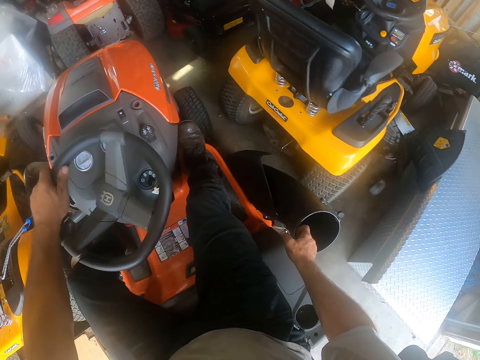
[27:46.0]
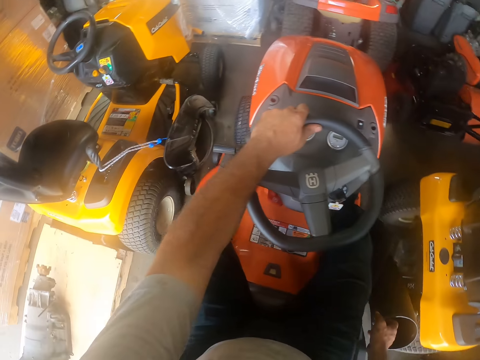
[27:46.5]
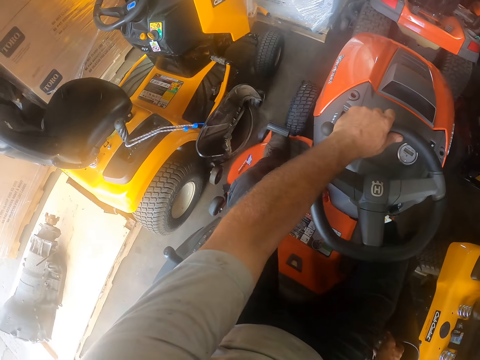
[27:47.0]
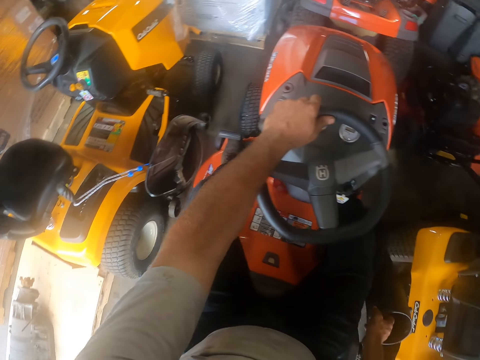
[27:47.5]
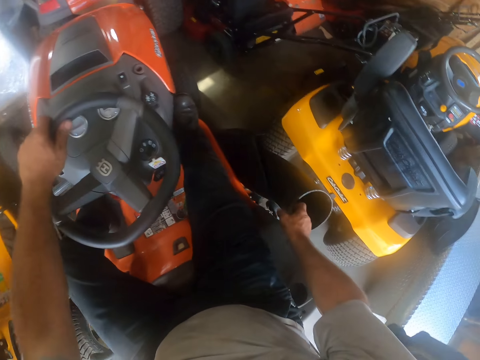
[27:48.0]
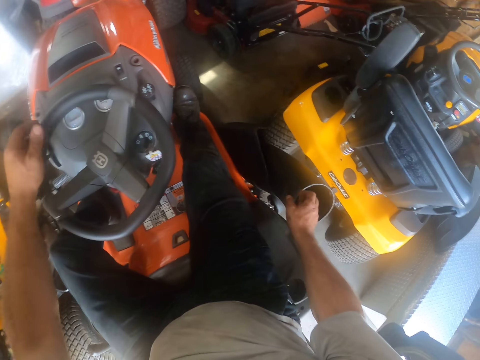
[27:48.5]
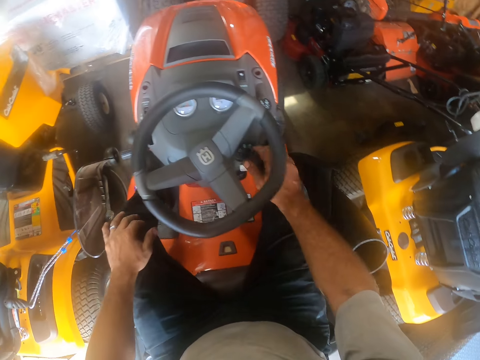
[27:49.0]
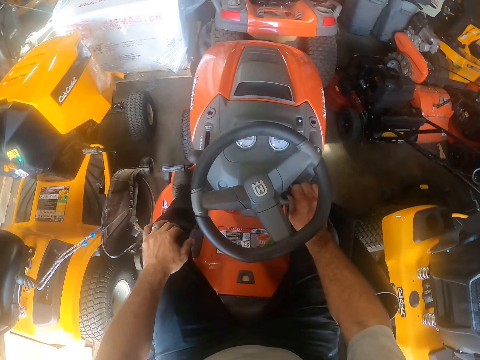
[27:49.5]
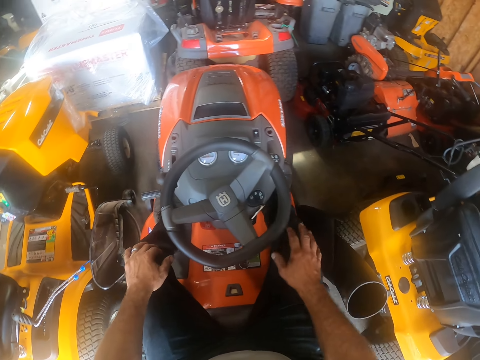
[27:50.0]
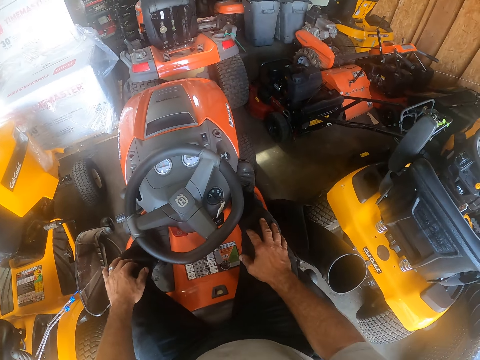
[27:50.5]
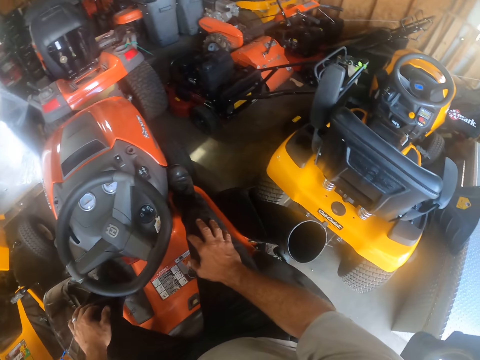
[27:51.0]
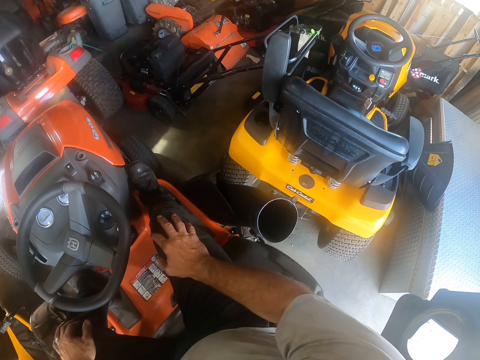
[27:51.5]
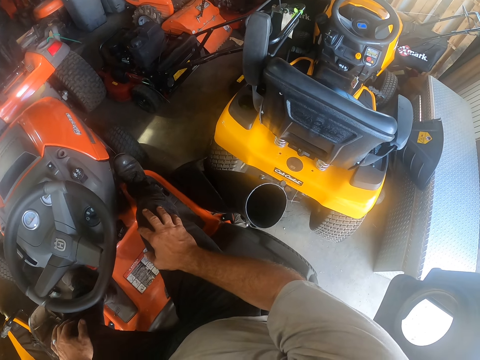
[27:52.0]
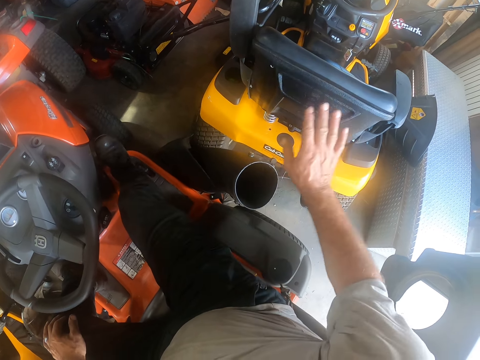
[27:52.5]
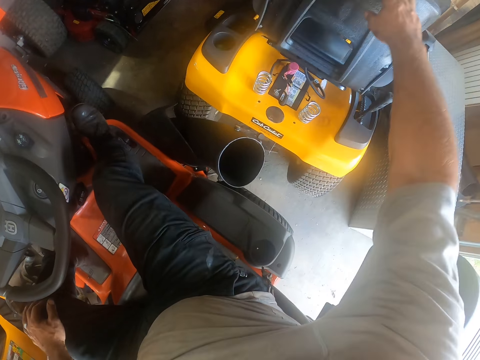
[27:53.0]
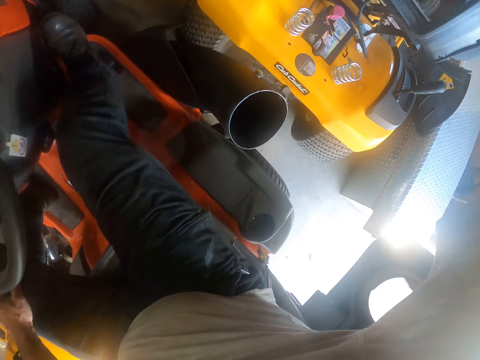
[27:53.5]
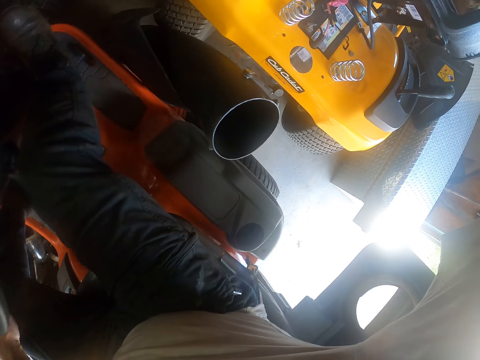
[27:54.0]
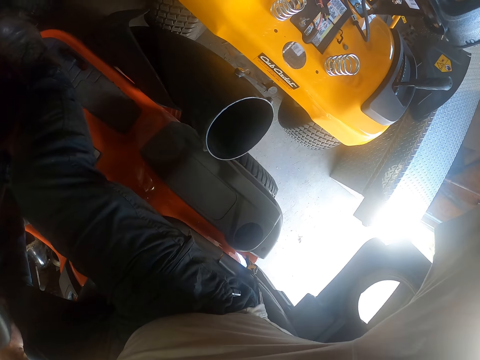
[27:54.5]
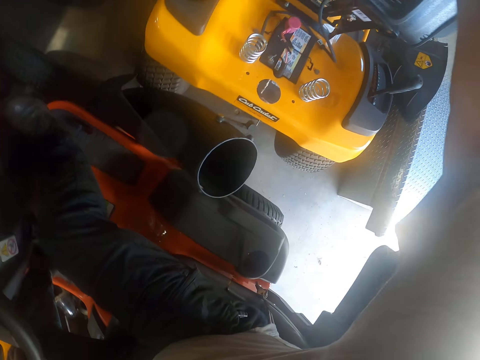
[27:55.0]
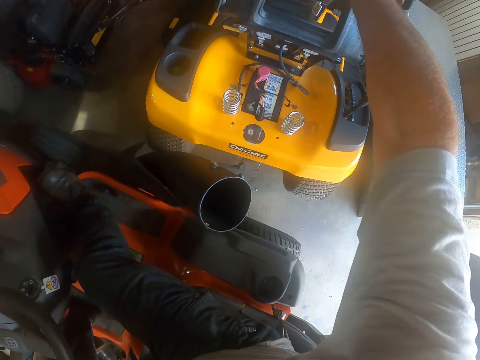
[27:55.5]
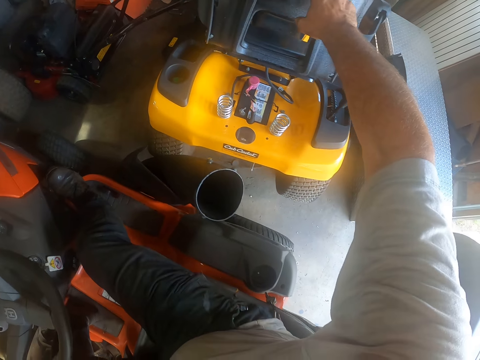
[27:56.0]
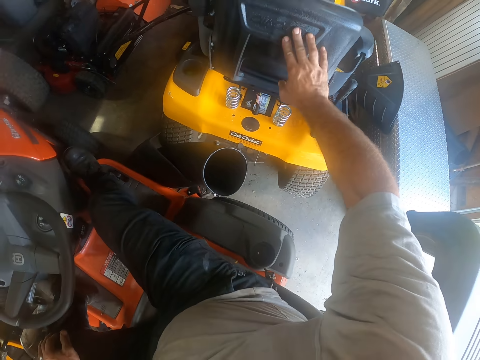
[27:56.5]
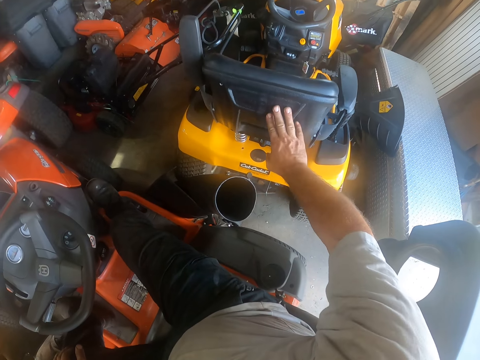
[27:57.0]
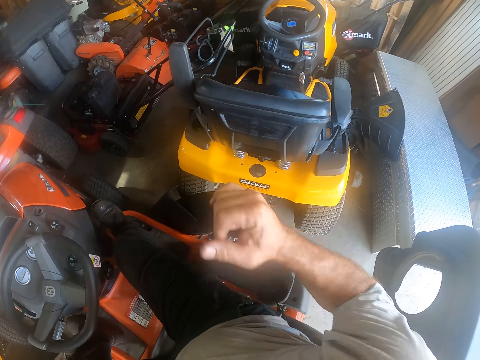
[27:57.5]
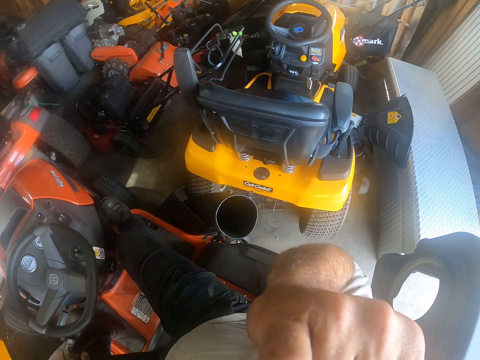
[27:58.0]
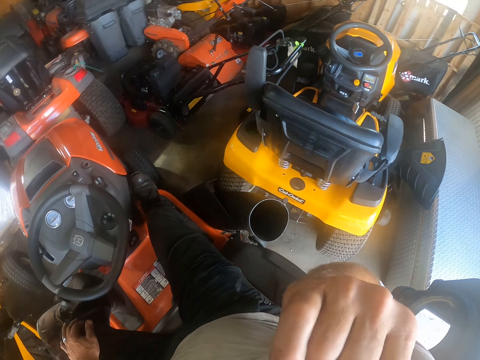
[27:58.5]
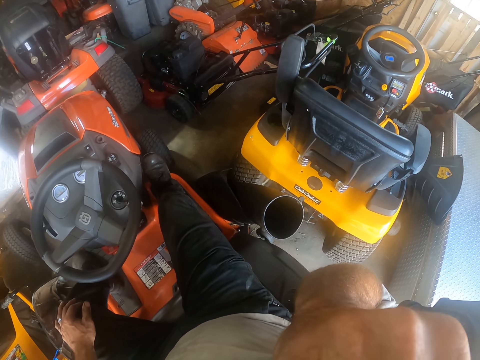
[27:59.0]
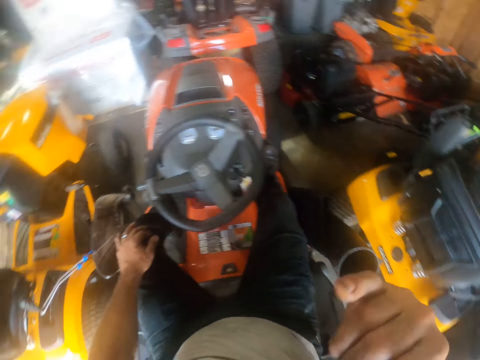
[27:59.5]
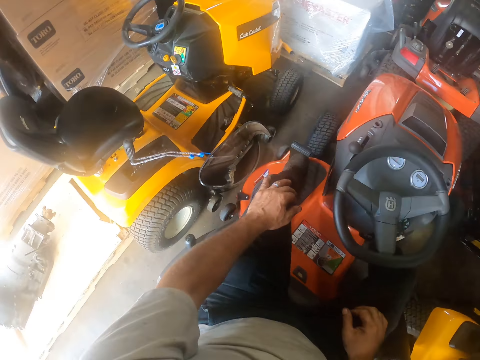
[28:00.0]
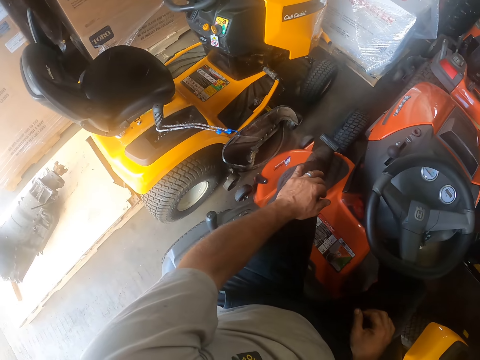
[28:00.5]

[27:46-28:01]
The camera wearer holds the car key. He puts the hand on the lap. He looks at the car. He lifts the car seat. He adjusts another lawn mower by his side with his right hand. He looks at the car. He puts the seat down. He lifts the hand. He adjusts his face with his right hand.

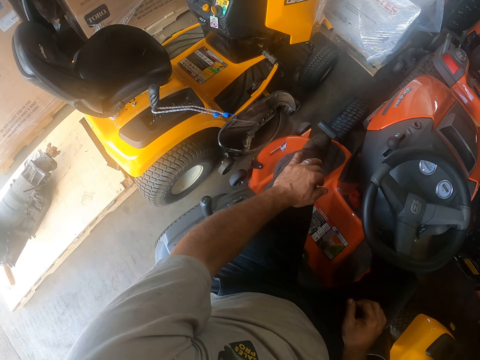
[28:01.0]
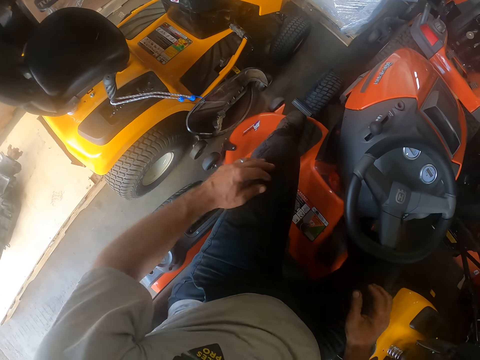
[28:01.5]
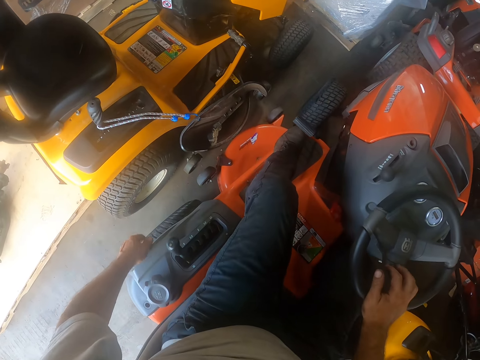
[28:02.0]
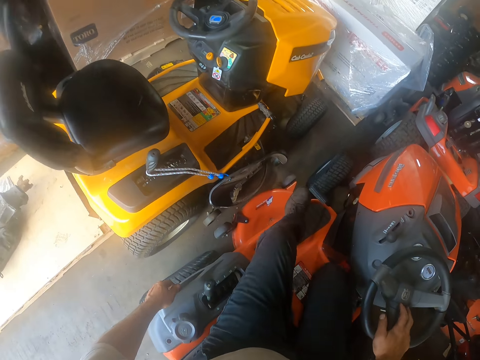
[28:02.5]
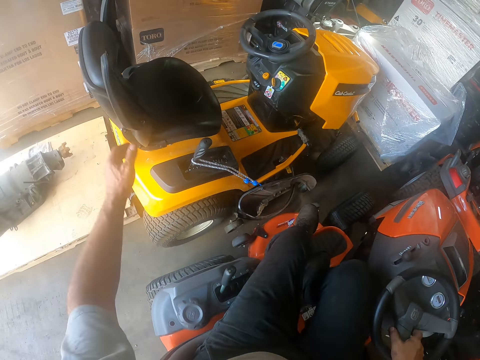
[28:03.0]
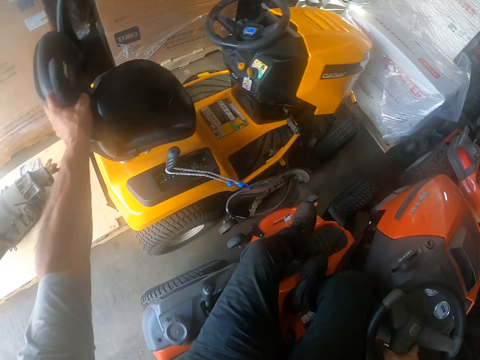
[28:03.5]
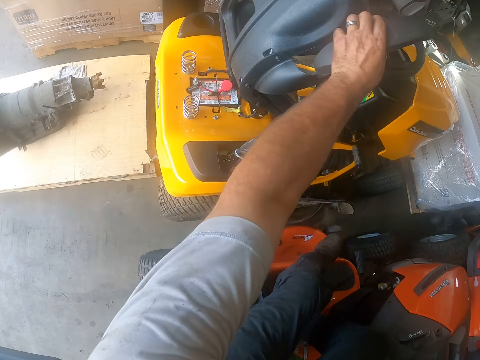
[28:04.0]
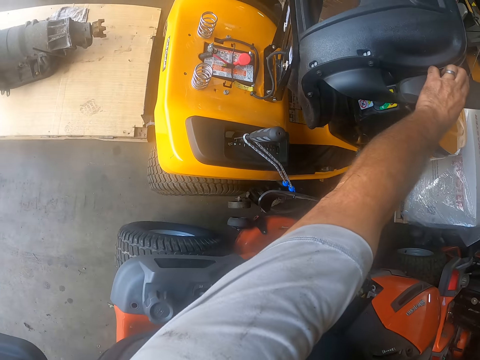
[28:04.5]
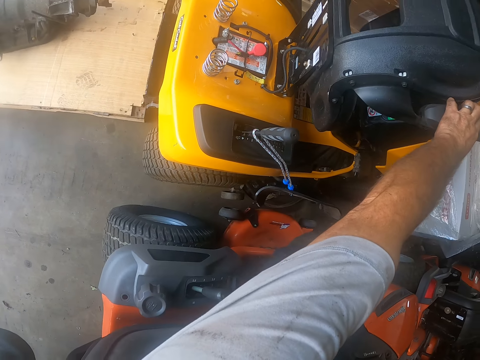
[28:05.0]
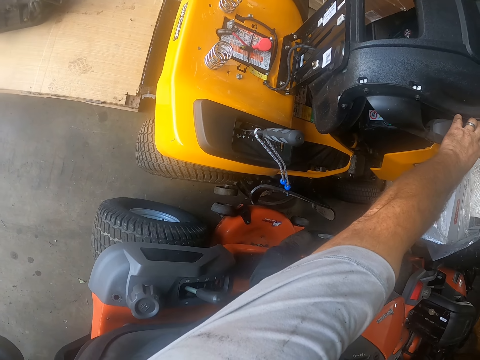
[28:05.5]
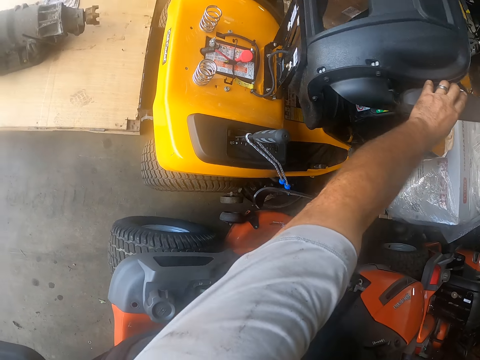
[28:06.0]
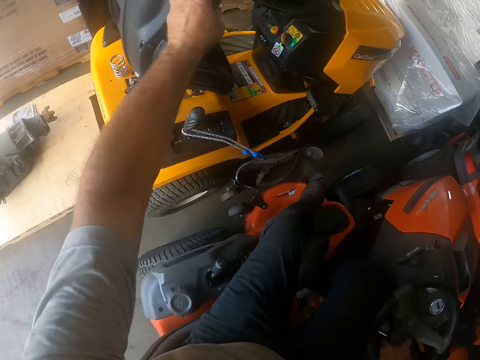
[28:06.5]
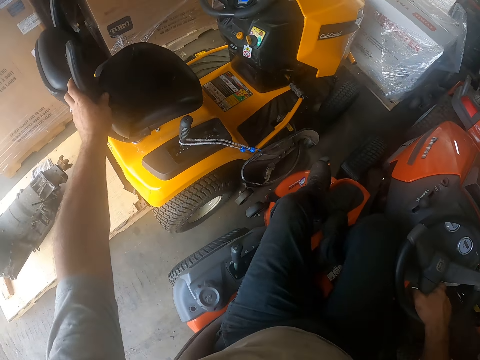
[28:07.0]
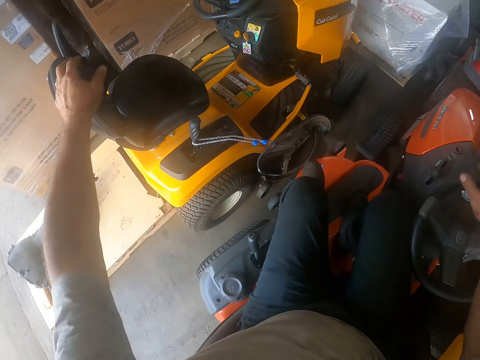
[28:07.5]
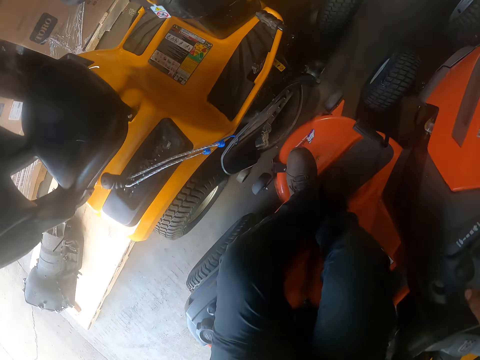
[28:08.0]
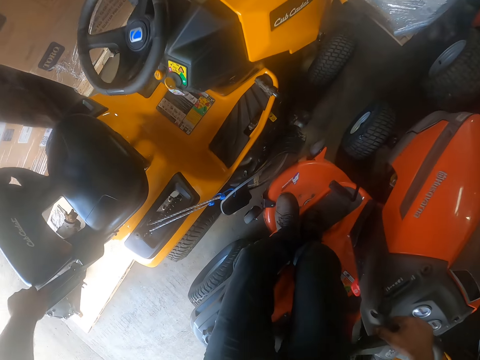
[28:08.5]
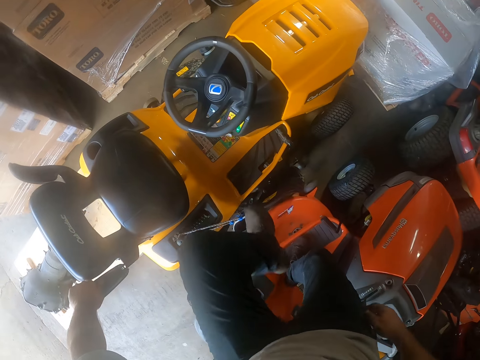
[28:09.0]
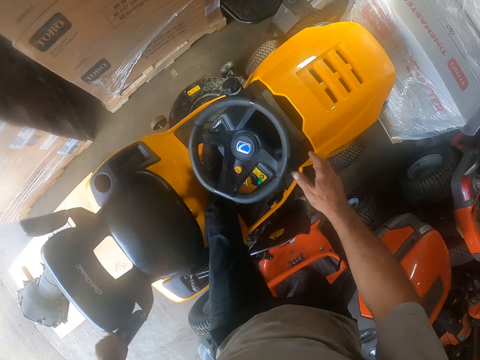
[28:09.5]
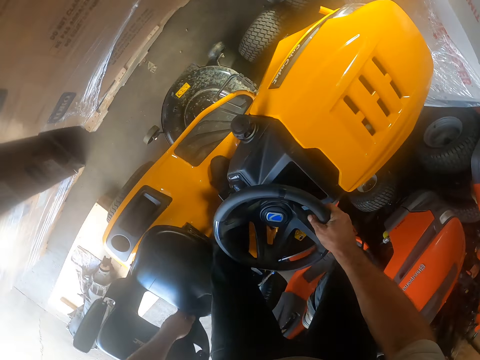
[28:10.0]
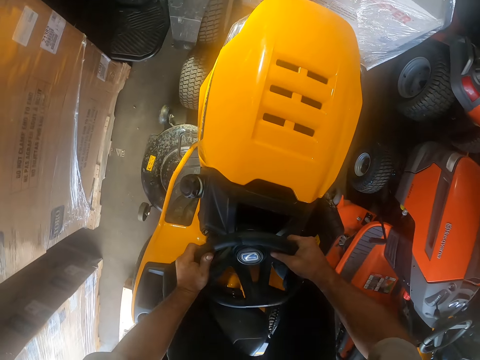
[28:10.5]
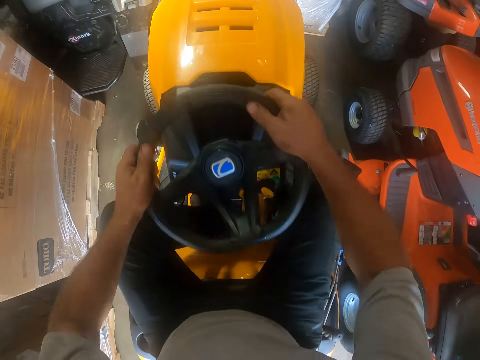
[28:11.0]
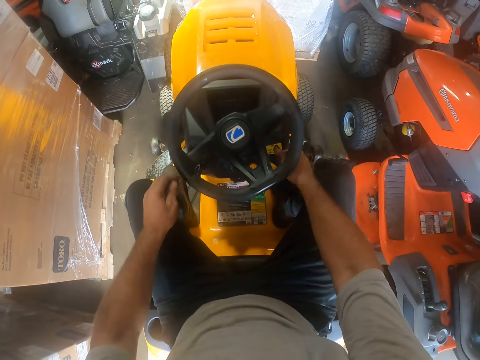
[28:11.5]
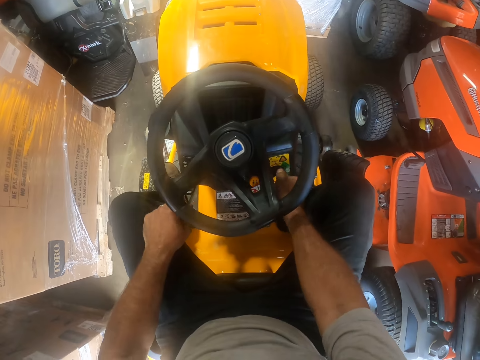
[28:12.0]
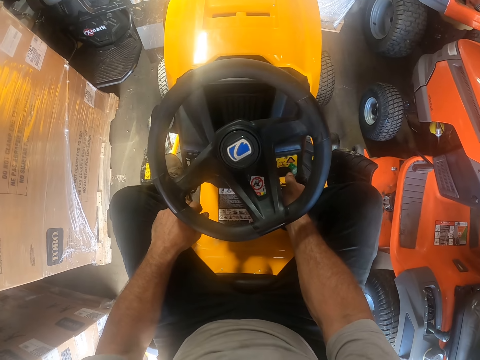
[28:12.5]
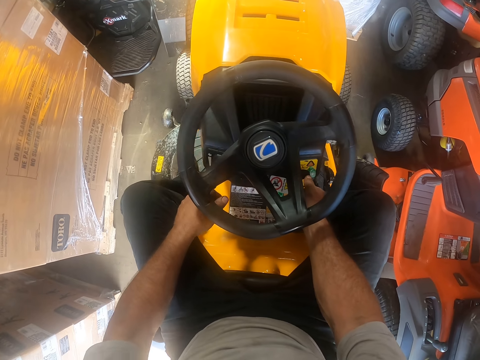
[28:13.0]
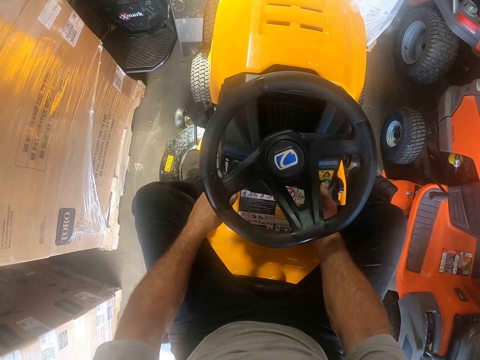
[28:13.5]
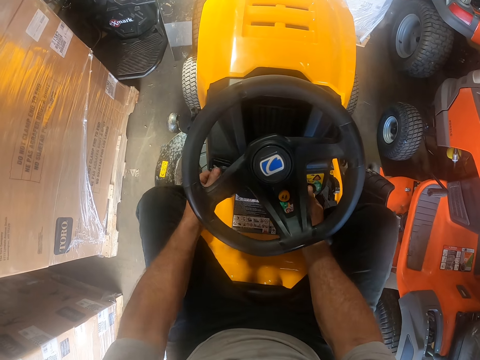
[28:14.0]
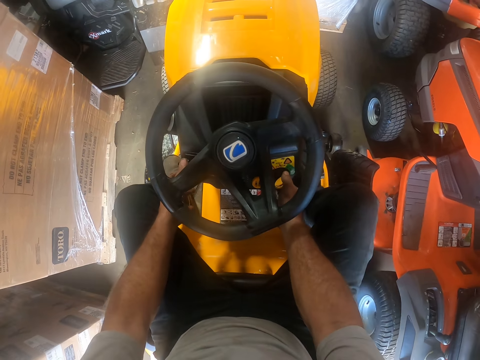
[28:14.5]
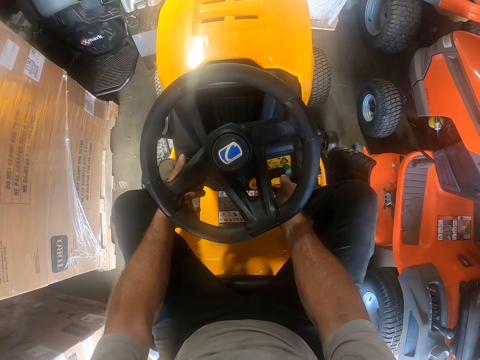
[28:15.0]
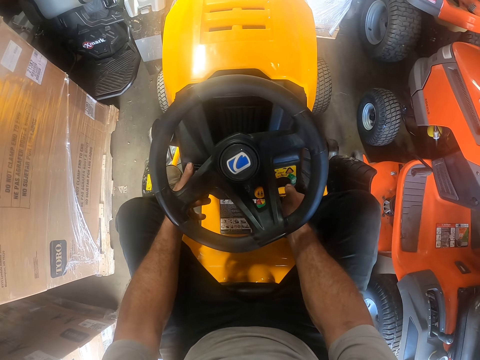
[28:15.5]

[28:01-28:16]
The camera wearer looks at the car. He holds the car steering. He holds the car seat. He adjusts another lawn mower by his side with his right hand. He bends the car seat. He puts the car seat down. He enters into the other lawn mower. He holds the car seat. He moves to the next car. He holds the steering with hands. He sits on the car seat. He operates the lawn mower. He holds the car key.
